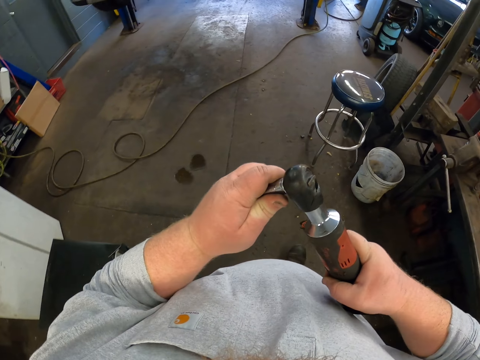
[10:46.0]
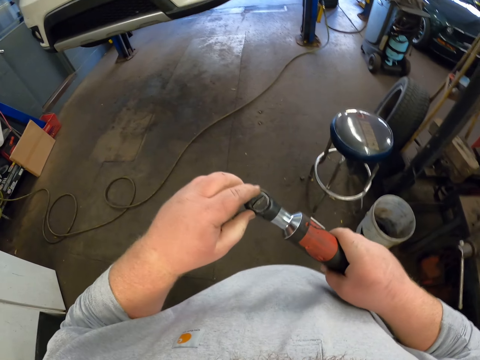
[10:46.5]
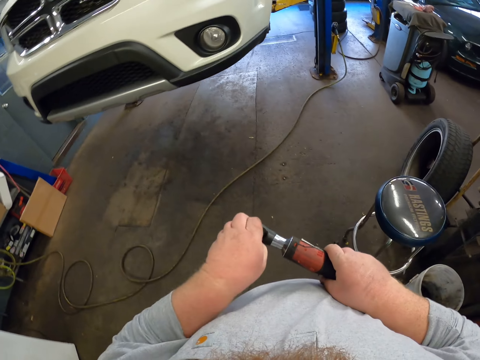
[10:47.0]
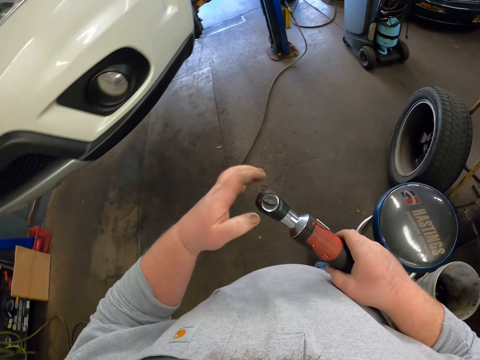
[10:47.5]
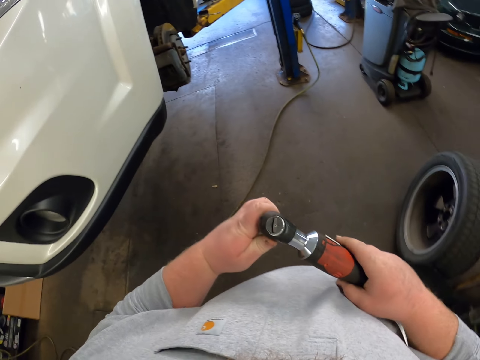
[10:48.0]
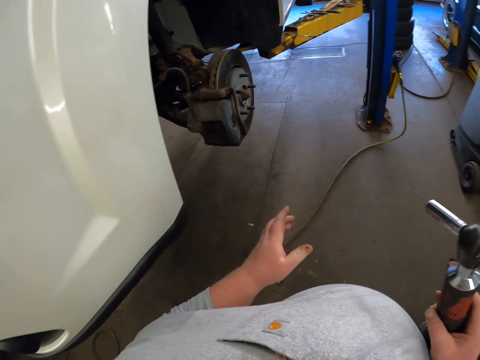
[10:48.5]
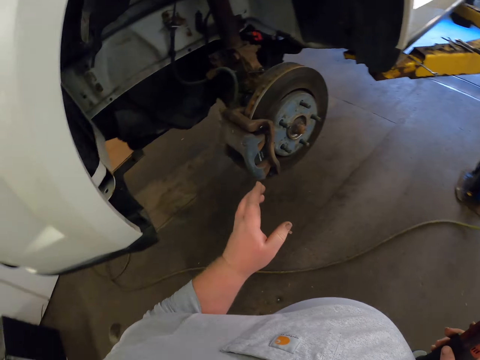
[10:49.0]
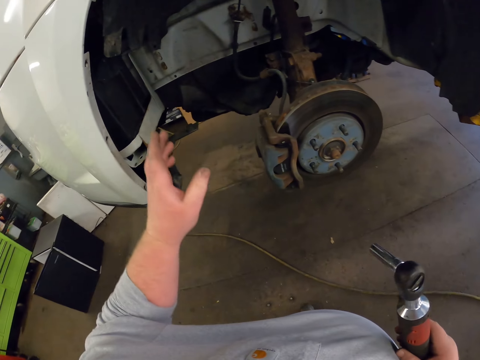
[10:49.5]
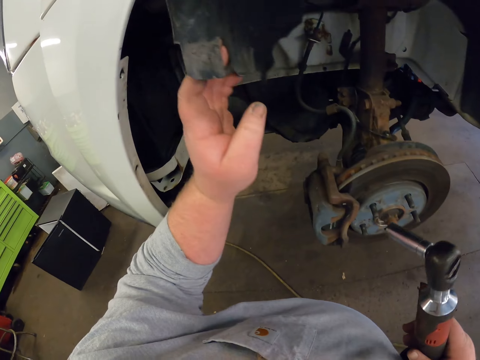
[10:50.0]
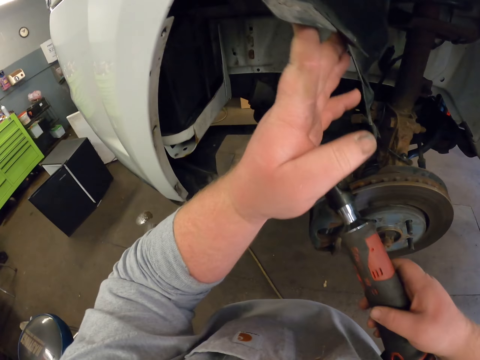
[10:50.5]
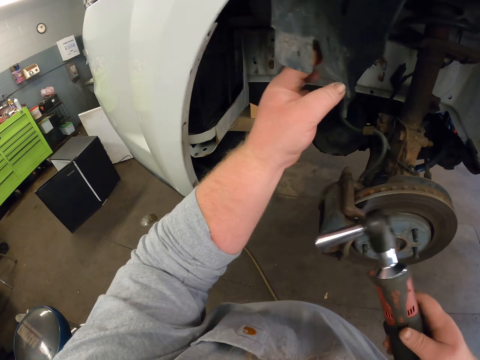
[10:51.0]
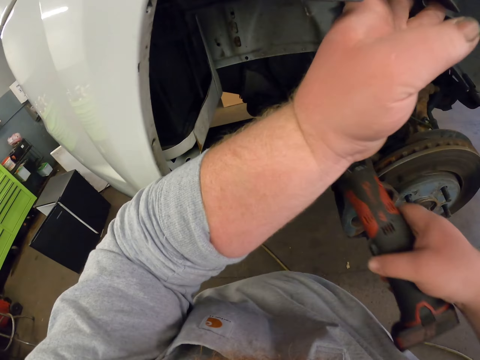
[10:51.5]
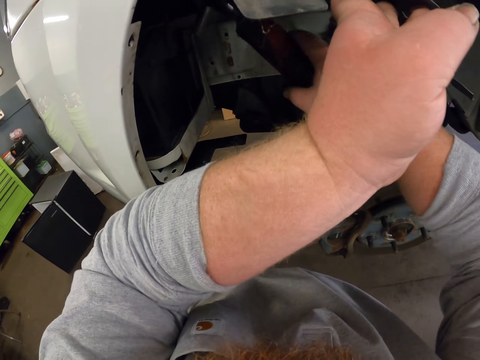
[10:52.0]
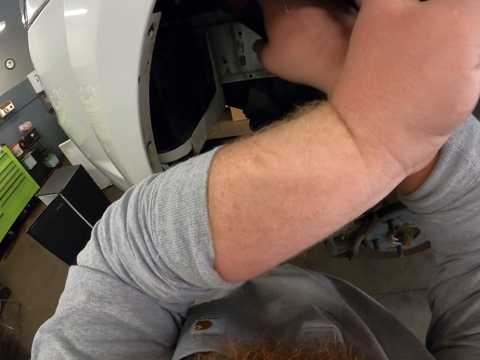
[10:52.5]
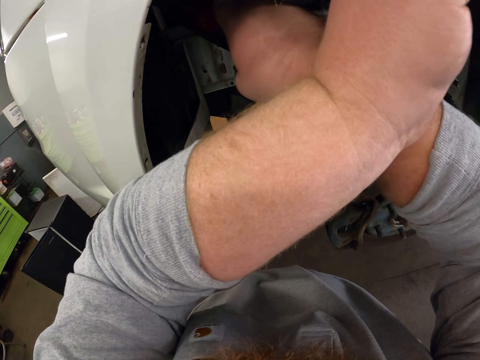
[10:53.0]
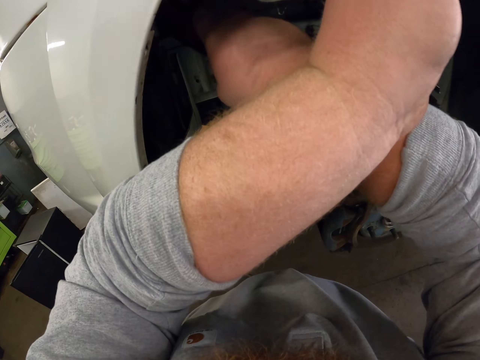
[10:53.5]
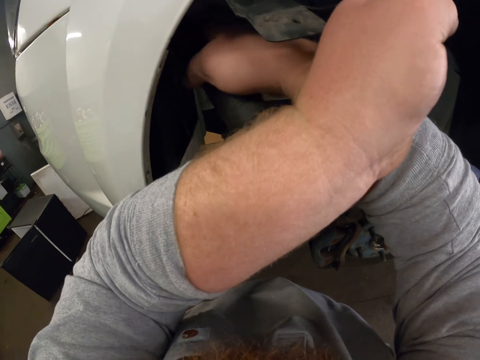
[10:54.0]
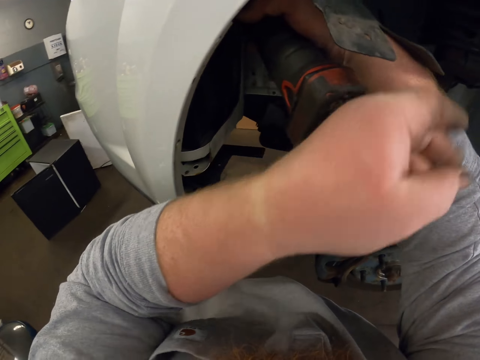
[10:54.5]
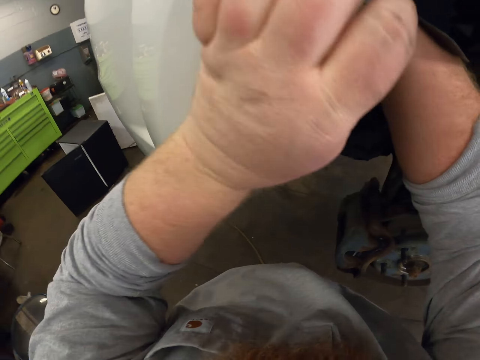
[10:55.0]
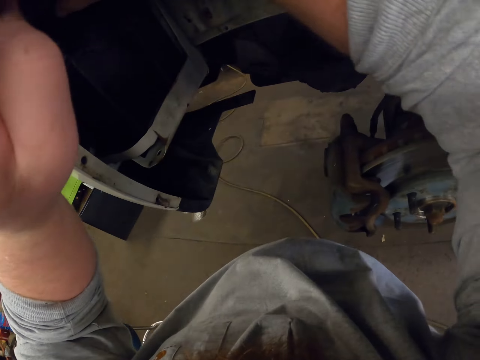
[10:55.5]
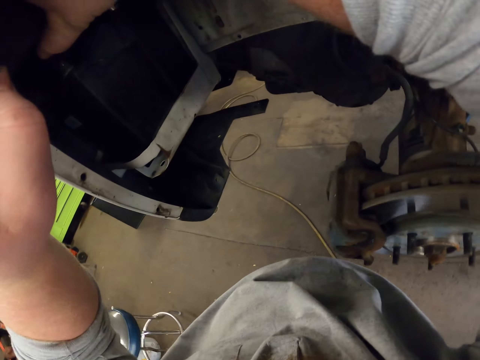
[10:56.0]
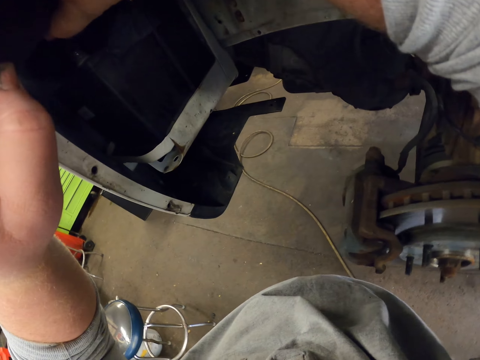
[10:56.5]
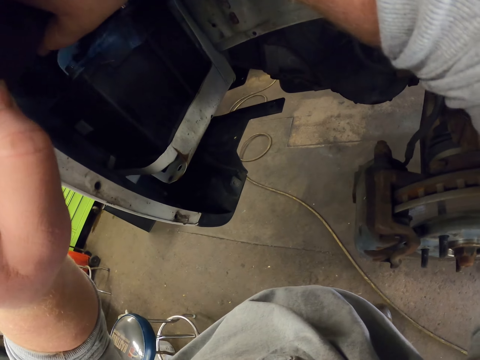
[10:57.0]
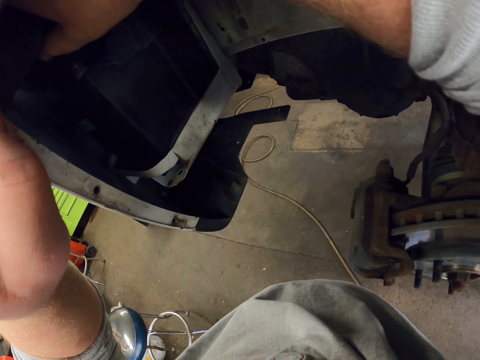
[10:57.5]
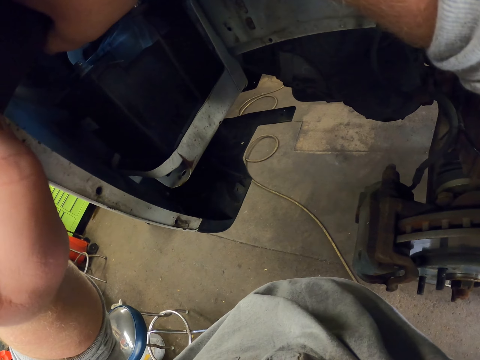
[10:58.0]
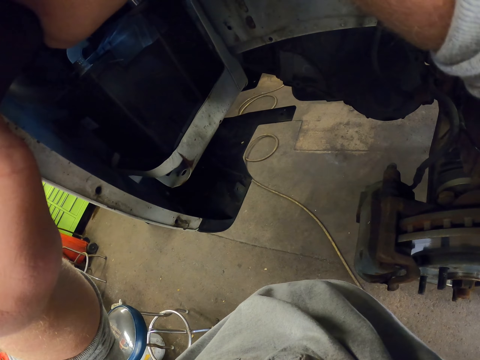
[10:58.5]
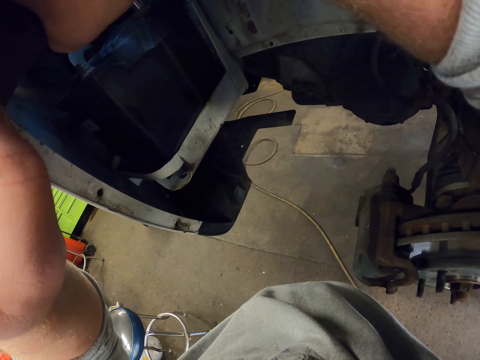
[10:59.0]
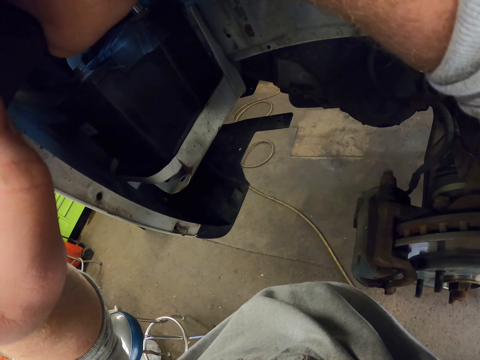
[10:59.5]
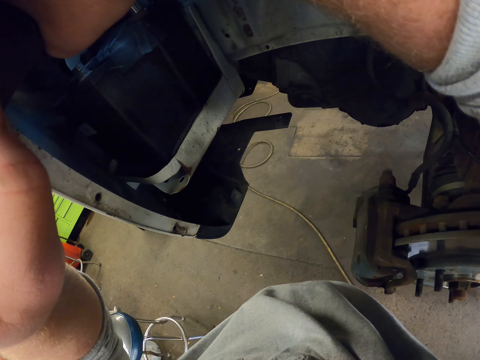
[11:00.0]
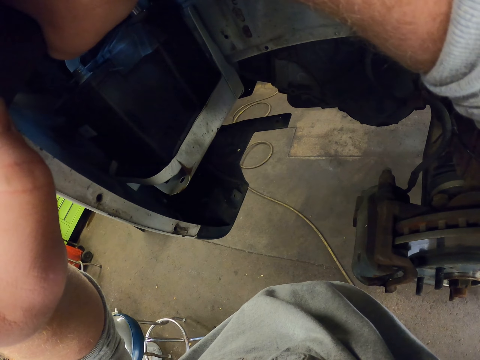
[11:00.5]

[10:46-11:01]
The camera wearer fixes something. They connect the nut driver bit to something. They hold the mud guard with the left hand. They touch the vehicle part. They fix the vehicle with something. They unfasten the nut.

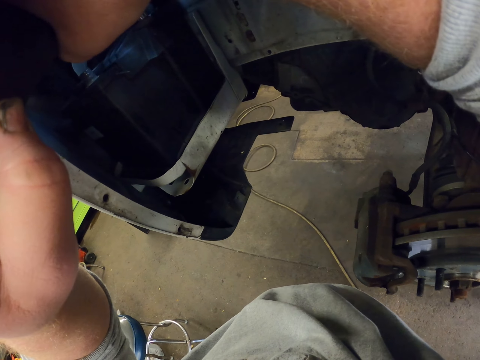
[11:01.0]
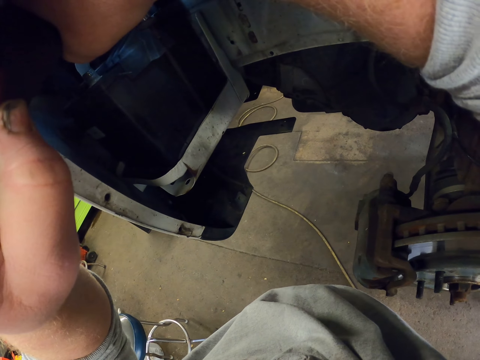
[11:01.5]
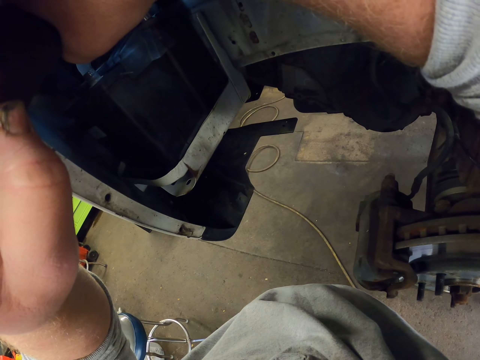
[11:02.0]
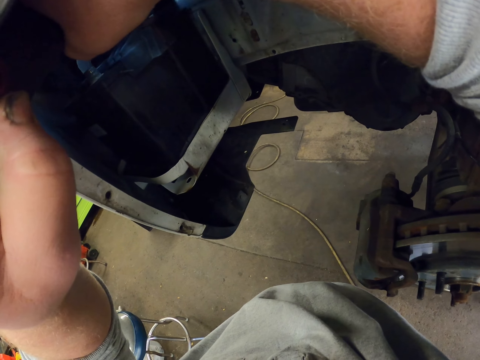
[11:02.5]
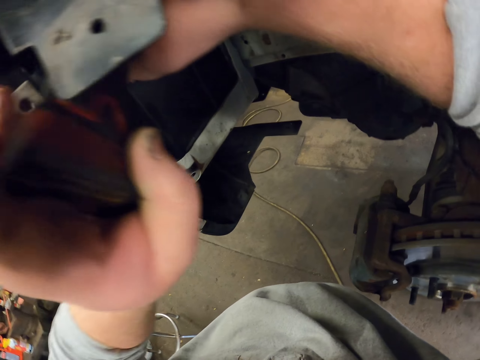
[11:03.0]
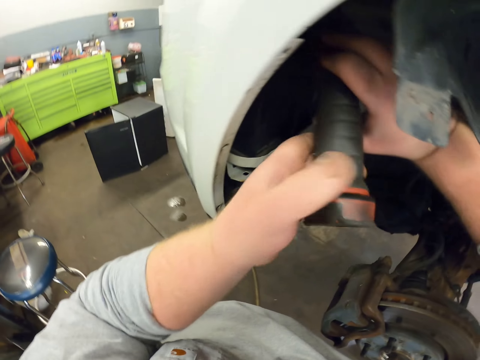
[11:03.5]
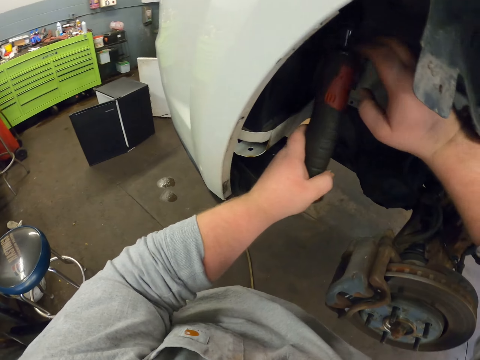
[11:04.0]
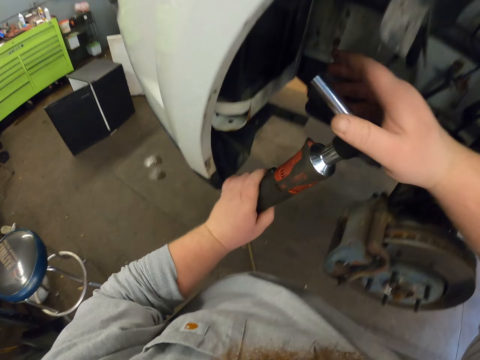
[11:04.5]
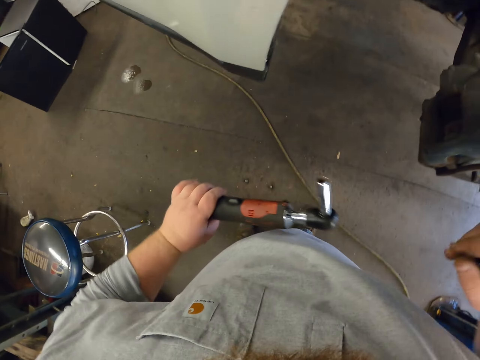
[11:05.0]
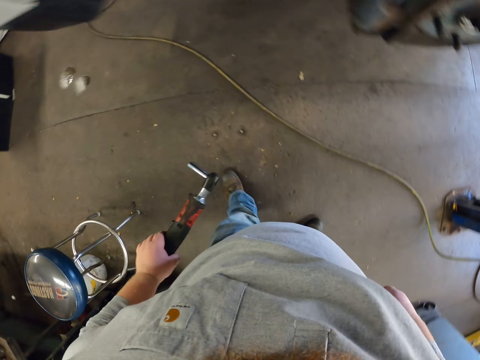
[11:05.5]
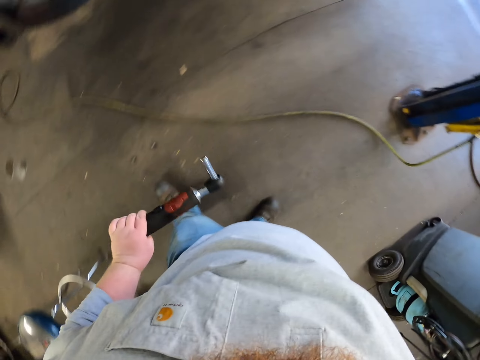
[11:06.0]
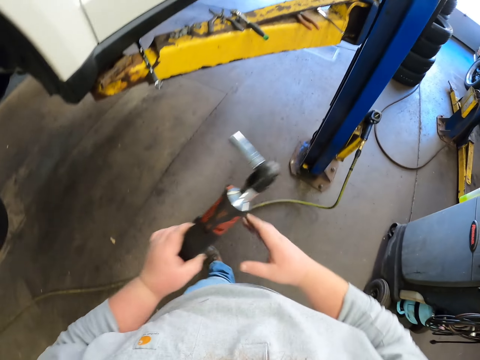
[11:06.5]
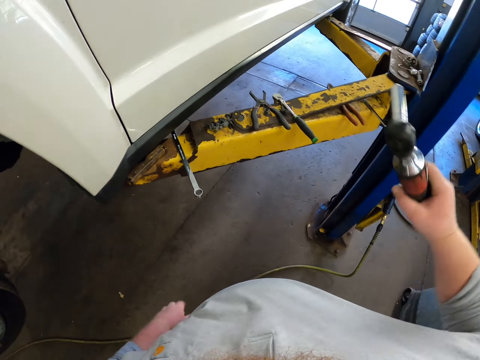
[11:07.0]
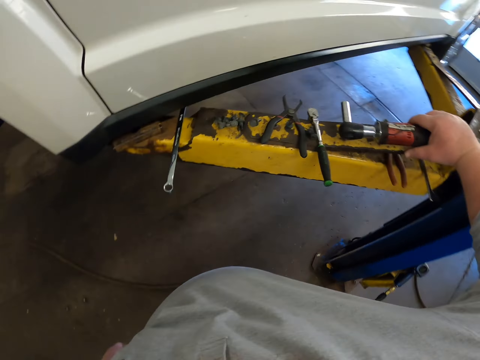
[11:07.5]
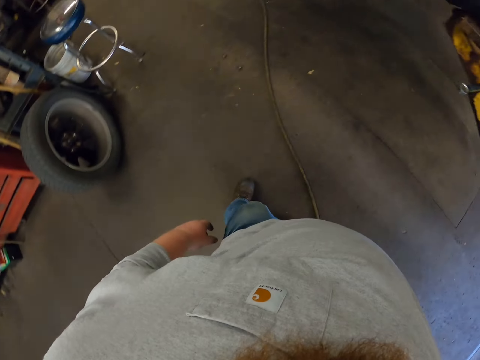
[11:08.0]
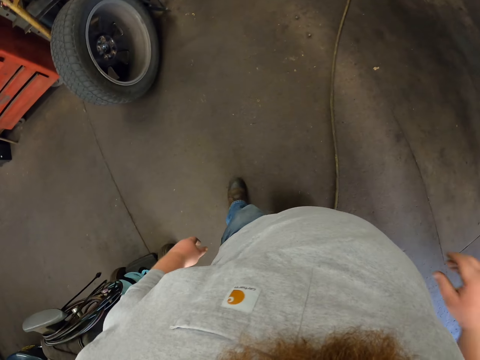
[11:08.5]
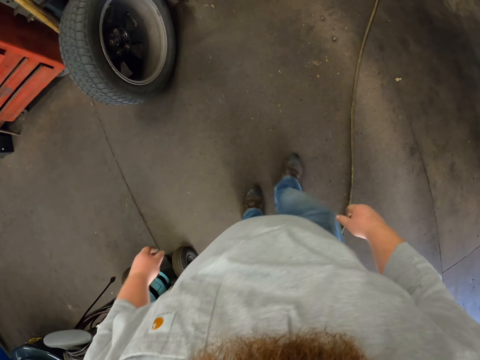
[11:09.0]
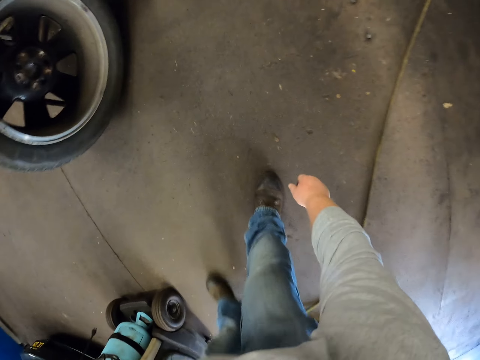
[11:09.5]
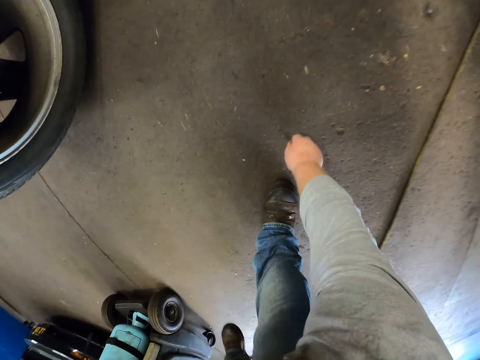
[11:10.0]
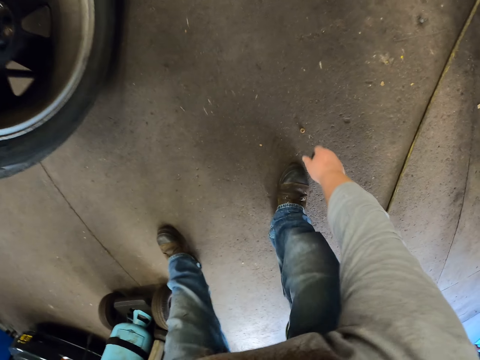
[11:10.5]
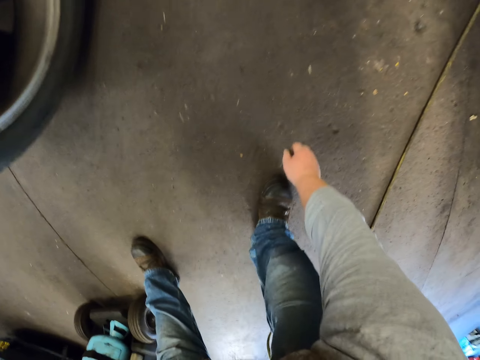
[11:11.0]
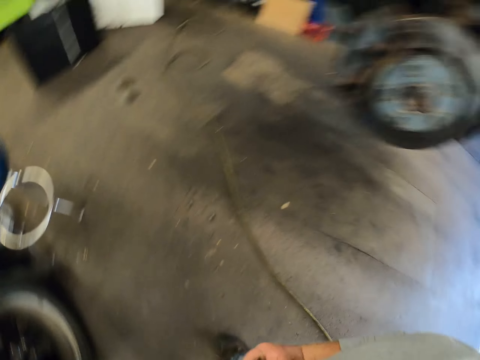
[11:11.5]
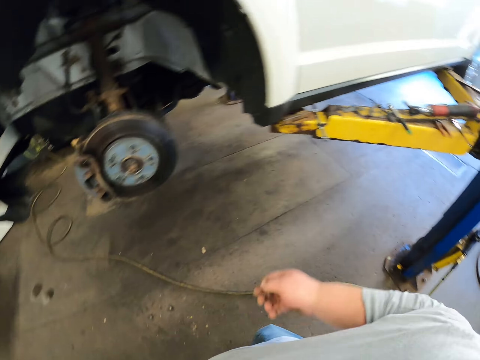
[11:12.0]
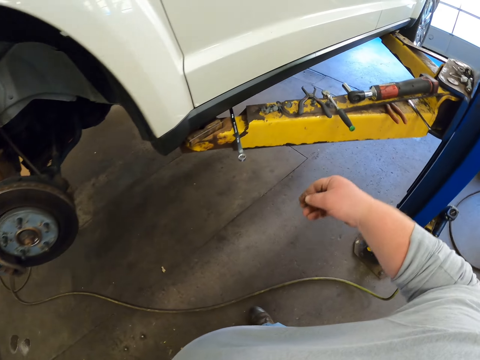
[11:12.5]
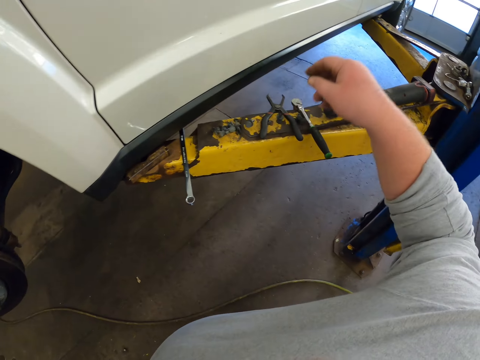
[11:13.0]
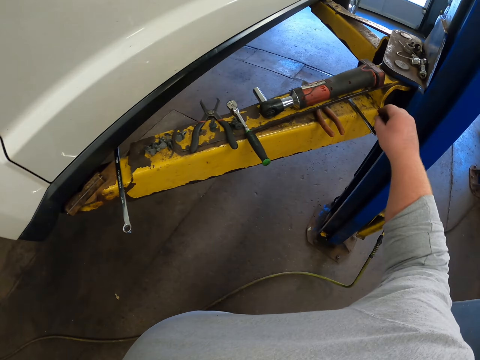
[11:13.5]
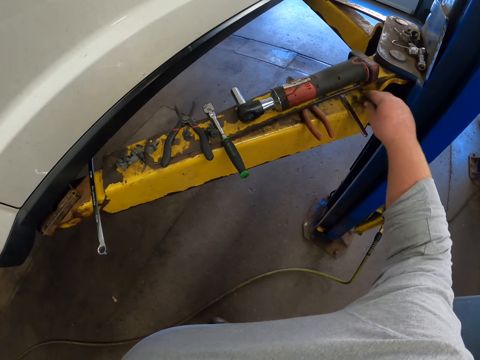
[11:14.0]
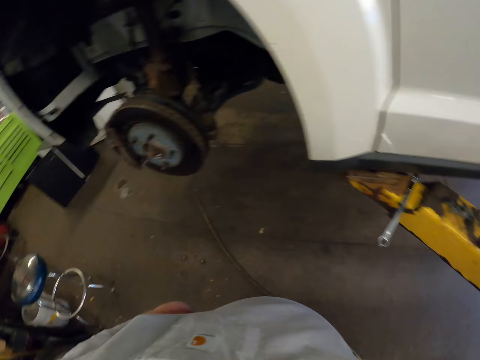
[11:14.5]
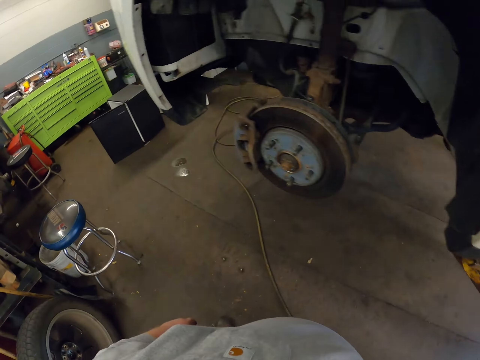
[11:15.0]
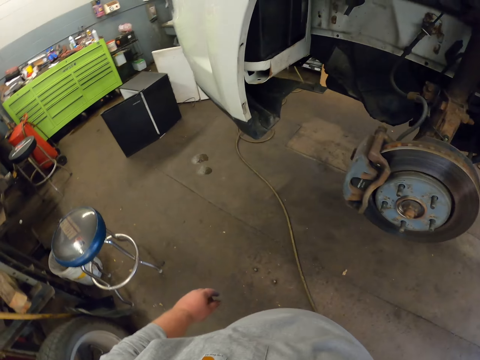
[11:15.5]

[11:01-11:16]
The camera wearer puts something on top of the steel. They bend down. They pick up the screw on the ground. They put the screw on the steel. They pick up something on top of the steel.
